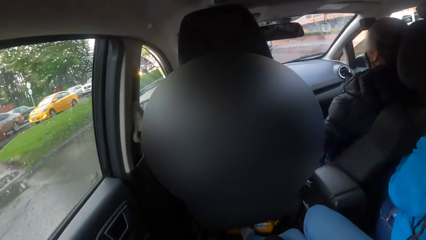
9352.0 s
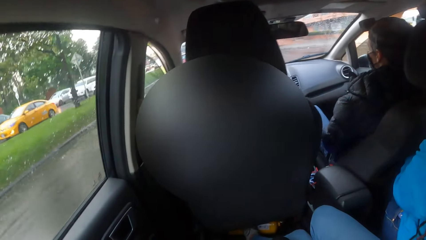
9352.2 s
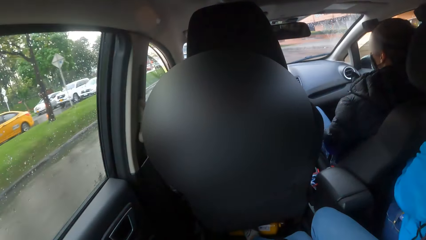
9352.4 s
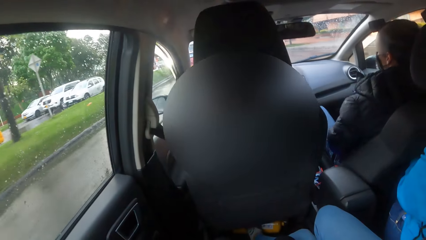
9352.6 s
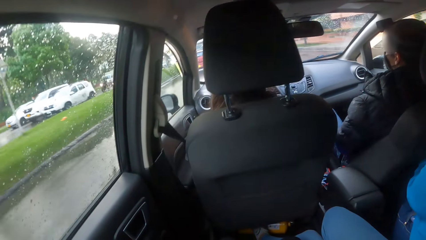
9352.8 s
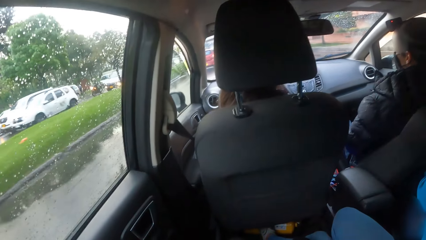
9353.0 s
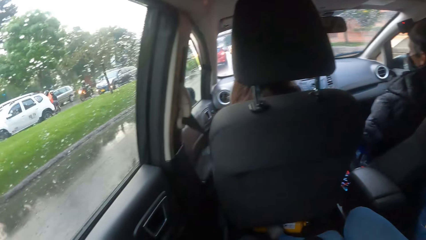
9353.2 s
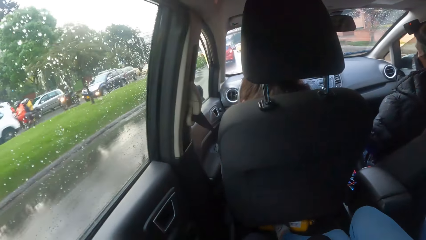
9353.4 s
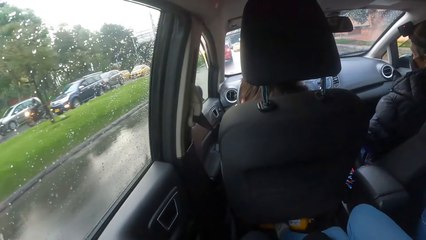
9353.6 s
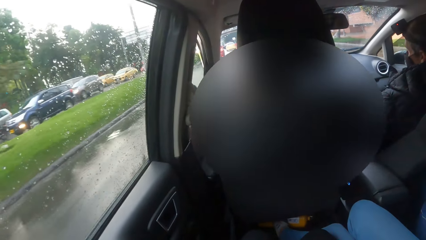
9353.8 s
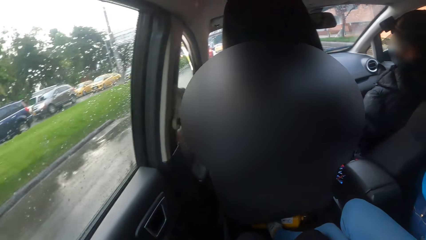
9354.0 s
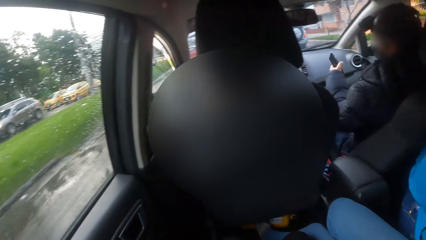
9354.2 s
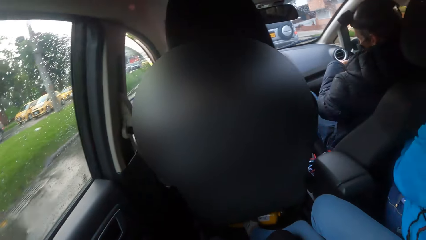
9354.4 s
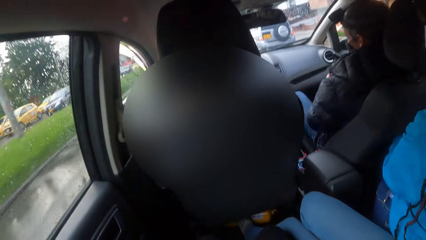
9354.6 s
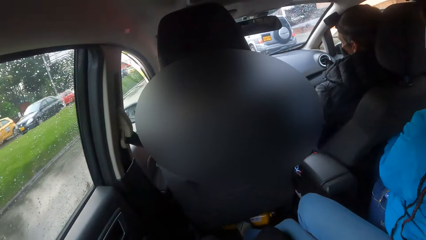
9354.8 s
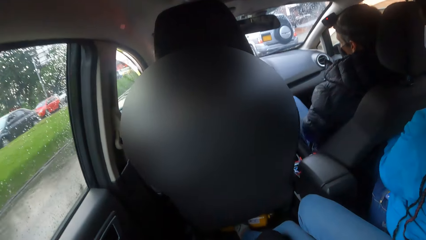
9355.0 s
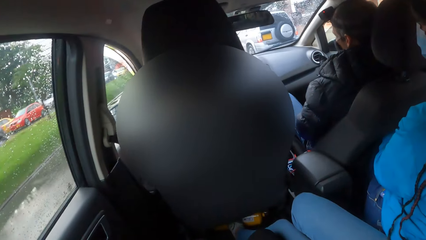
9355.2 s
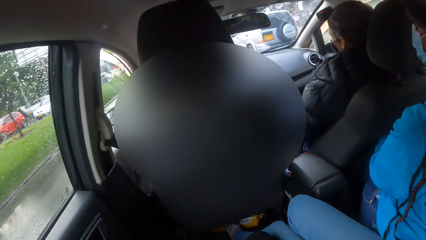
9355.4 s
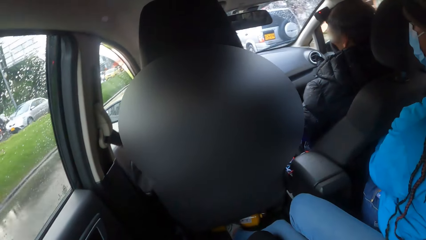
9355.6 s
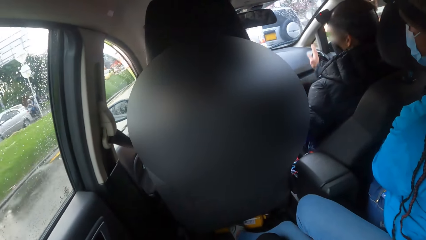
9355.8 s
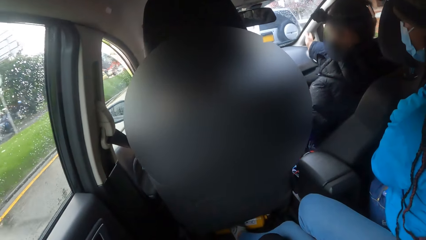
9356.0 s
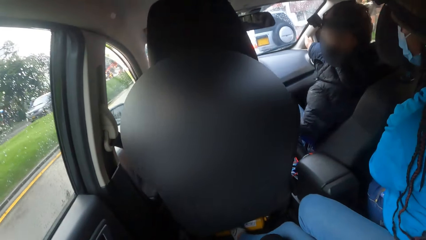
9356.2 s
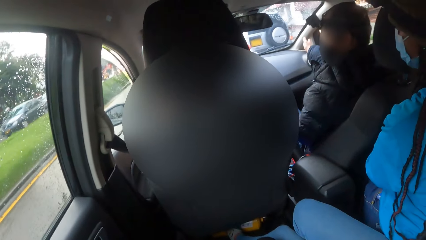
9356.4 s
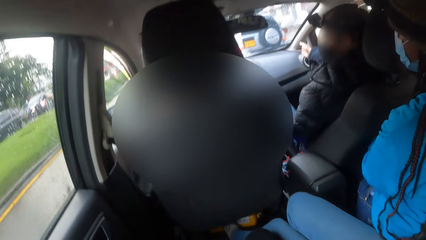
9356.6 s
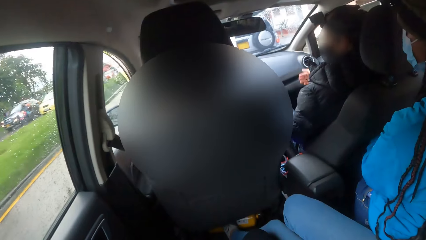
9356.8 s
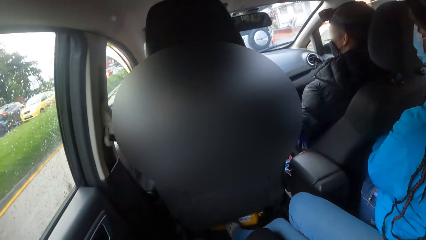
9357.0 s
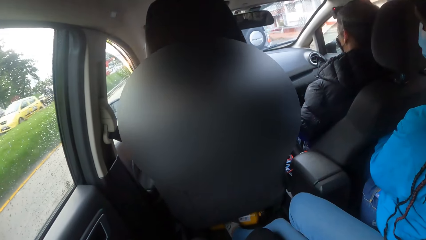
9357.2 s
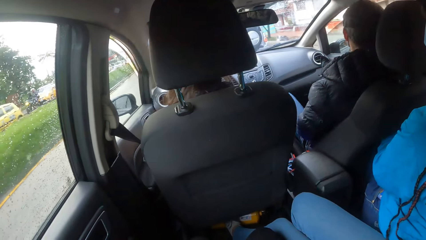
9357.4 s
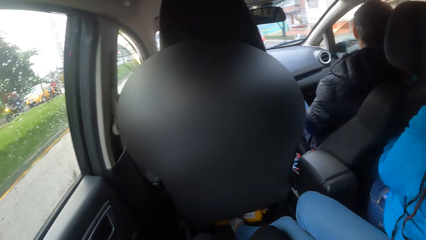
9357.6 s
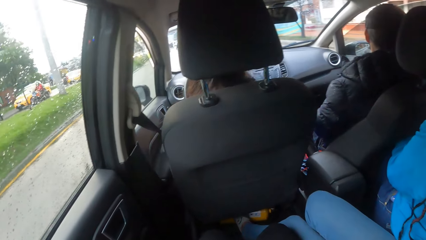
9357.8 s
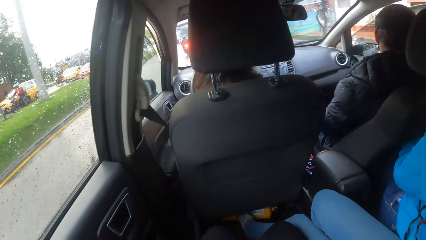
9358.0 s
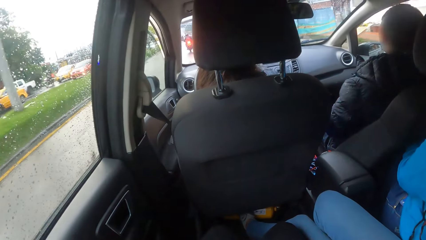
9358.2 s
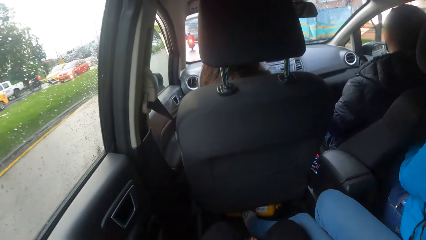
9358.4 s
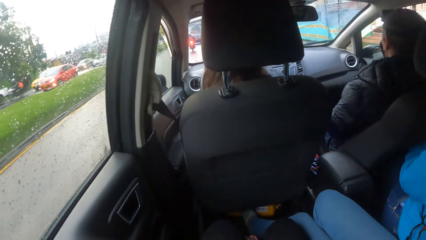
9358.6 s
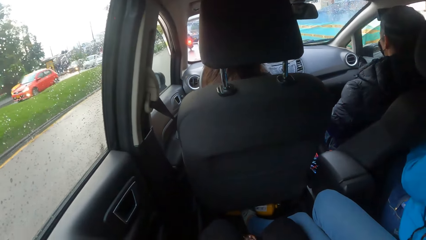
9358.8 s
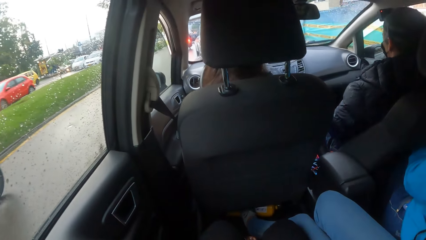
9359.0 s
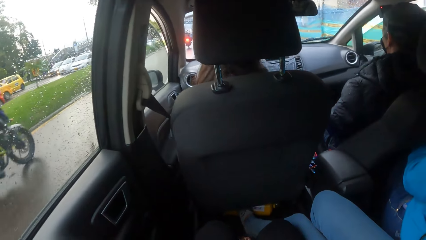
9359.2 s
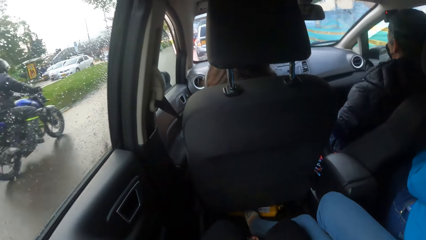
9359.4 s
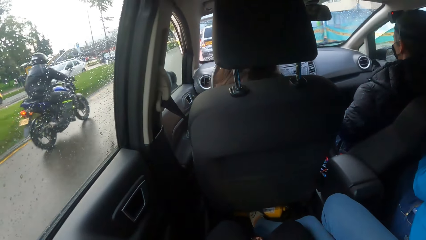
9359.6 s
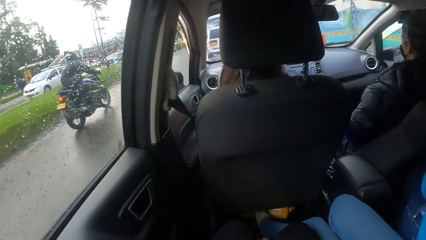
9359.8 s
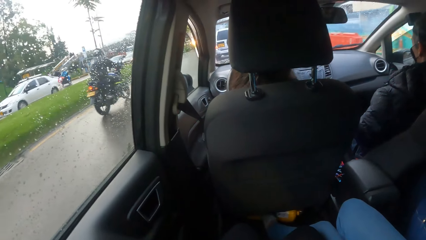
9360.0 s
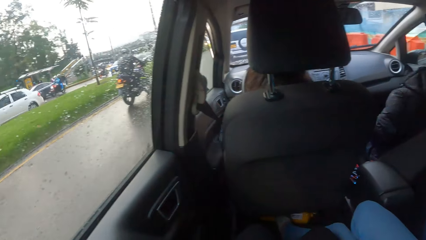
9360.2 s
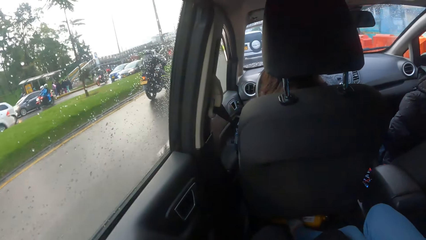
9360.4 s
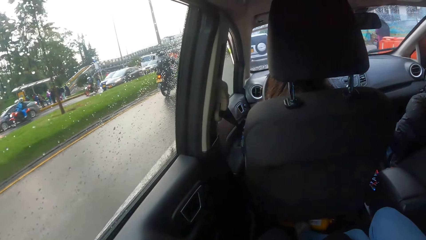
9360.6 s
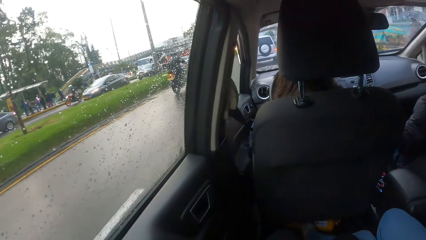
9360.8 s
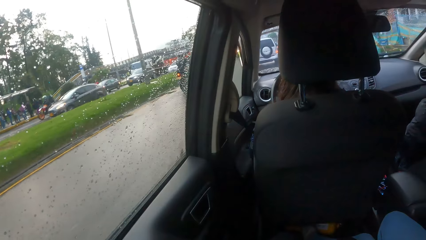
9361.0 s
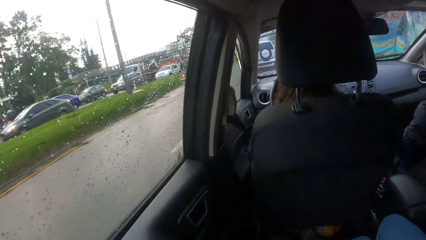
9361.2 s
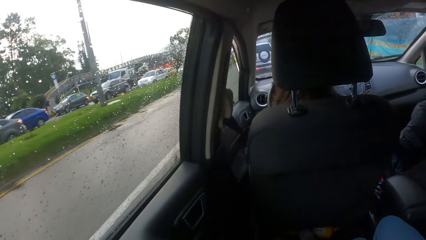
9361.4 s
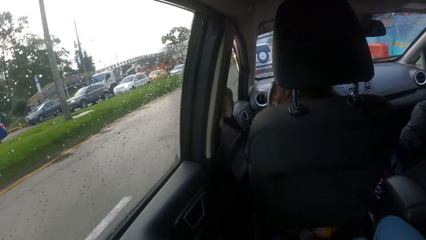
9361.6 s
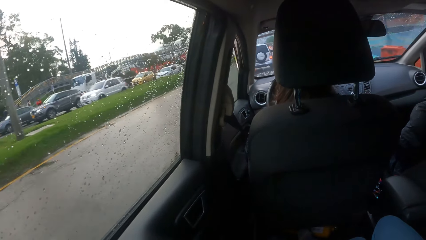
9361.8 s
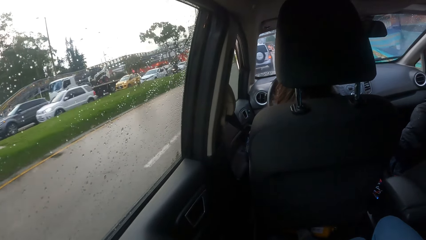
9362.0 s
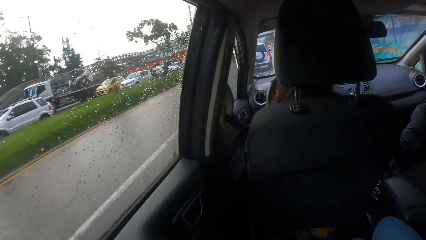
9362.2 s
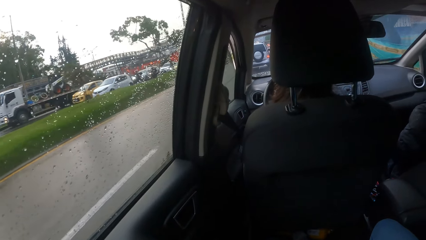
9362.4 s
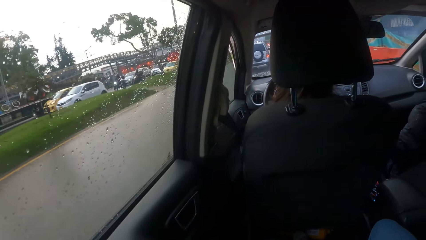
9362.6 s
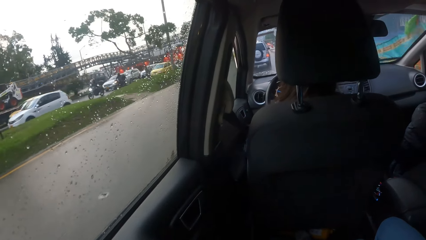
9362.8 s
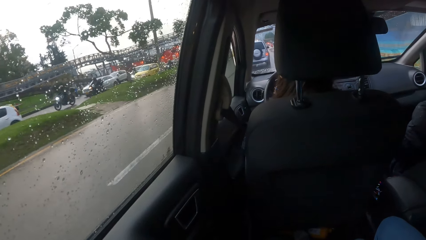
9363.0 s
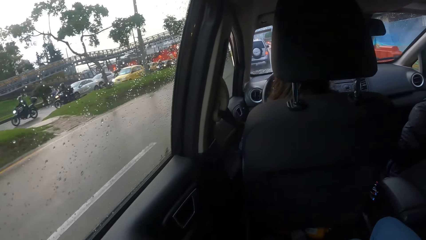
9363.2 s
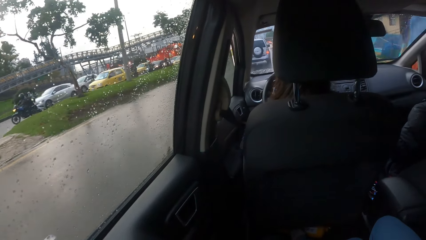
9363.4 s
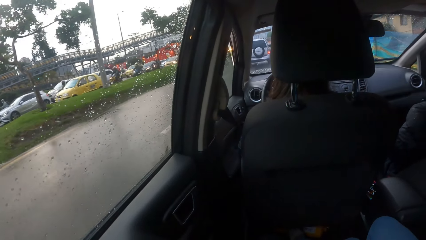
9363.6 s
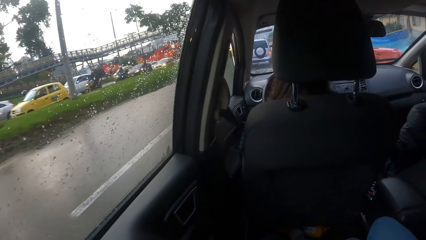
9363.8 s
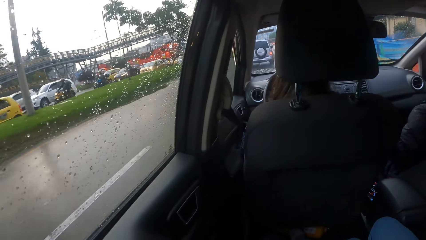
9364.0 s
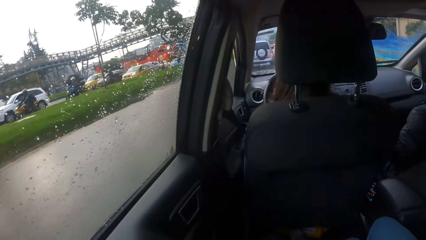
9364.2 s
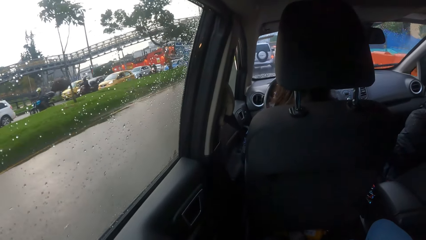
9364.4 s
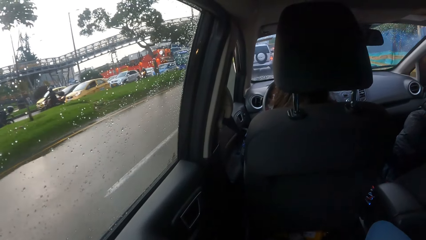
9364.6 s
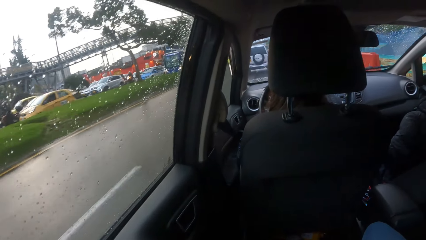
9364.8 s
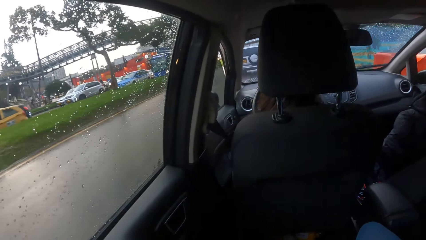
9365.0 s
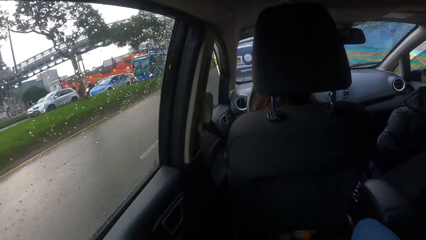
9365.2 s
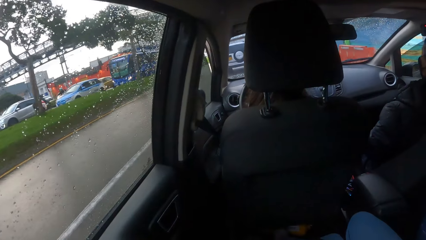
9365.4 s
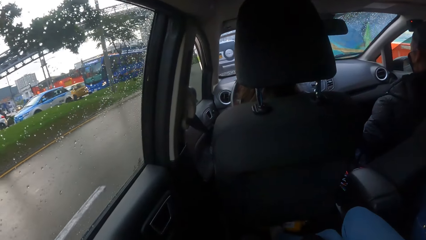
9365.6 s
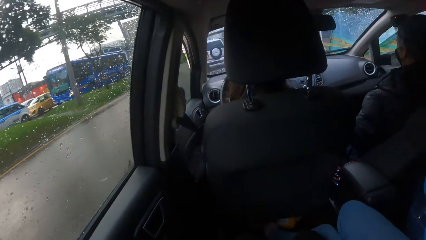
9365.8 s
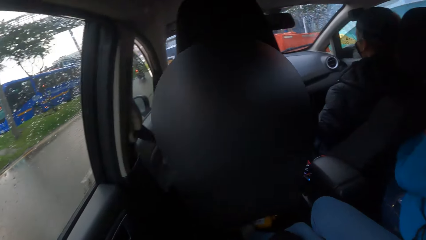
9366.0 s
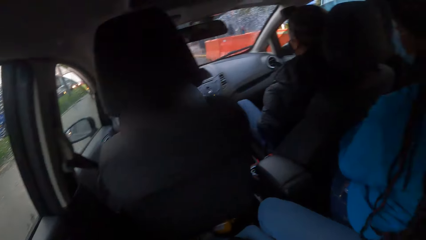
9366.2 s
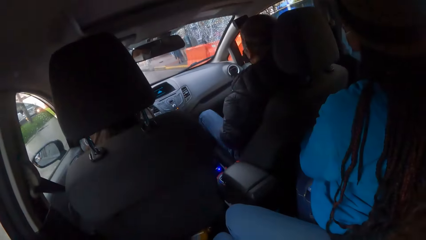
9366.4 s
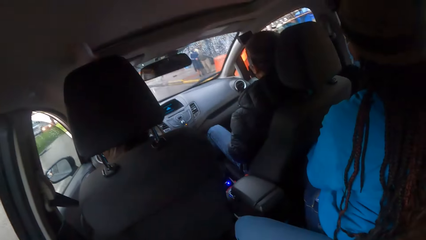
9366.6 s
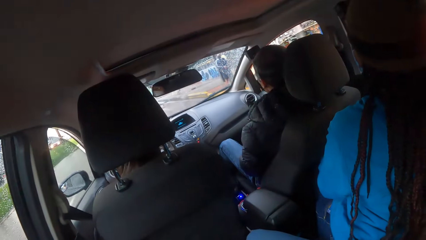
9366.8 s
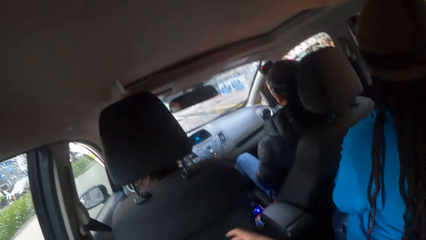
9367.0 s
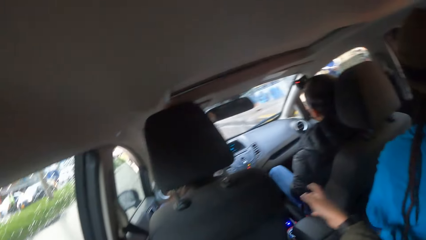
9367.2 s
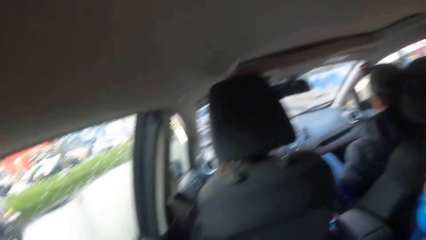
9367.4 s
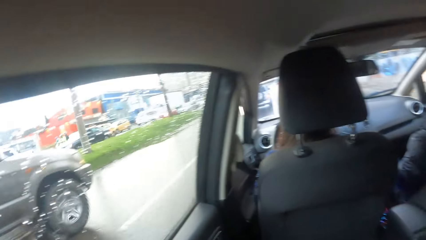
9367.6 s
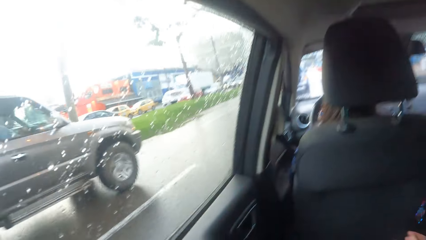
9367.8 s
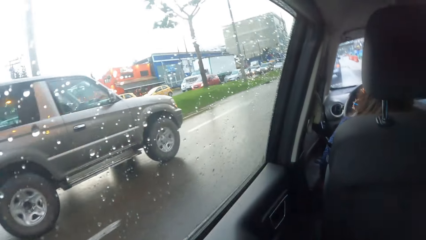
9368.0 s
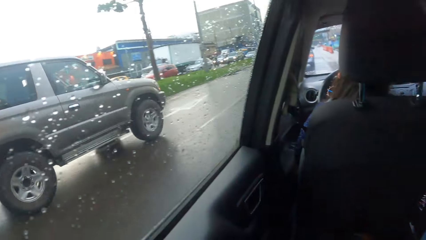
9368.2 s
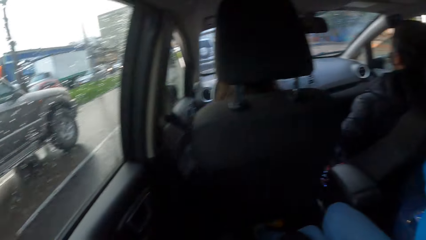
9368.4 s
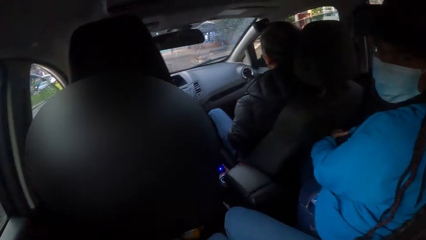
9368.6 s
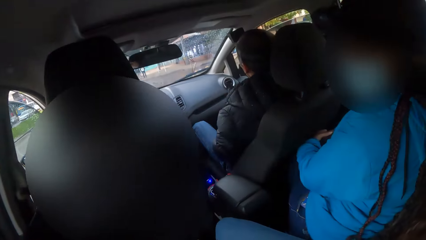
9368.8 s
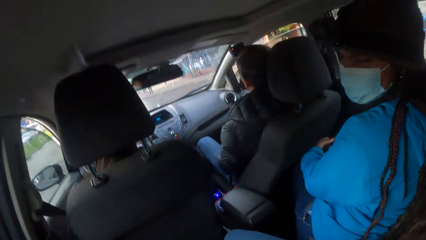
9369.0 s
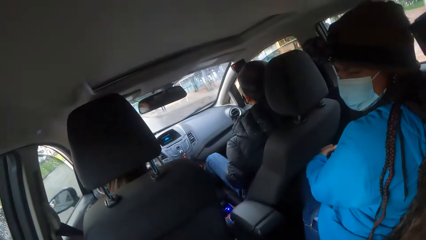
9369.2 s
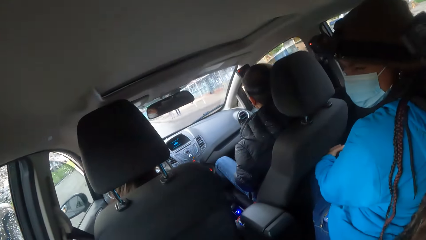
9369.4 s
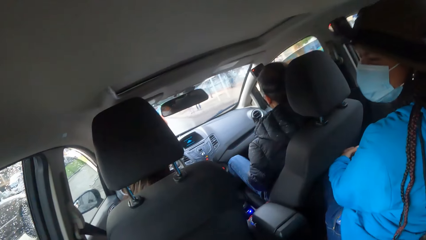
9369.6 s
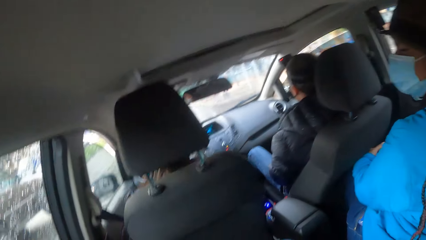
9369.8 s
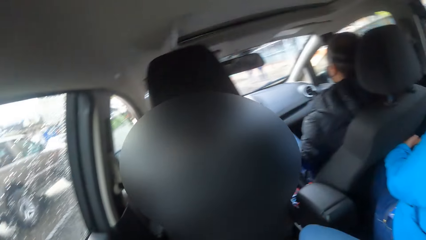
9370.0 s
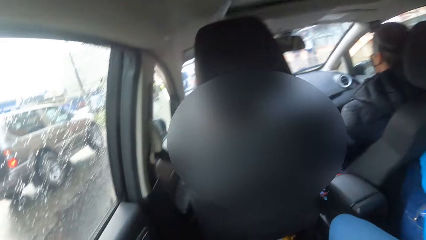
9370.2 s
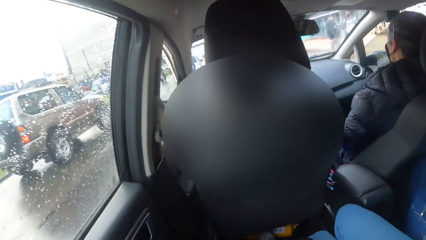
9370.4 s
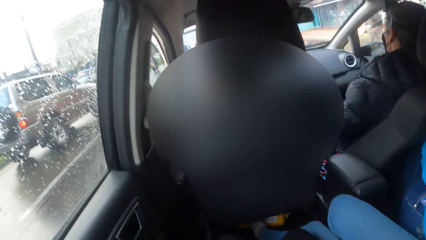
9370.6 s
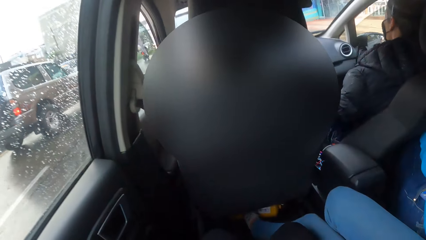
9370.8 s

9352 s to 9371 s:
A man interacts with a woman. Another man on a motorbike rides past the car the camera wearer is in. An ash car drives past the car the camera wearer is in. A girl interacts with the camera wearer.
